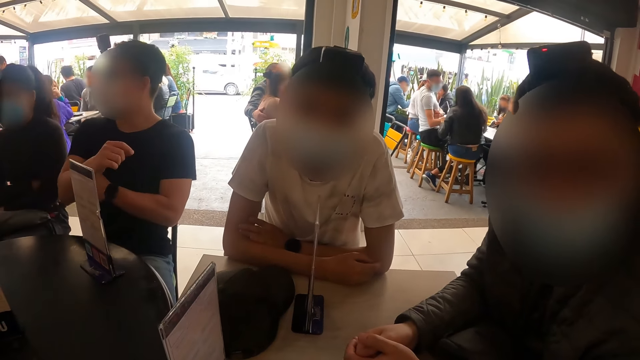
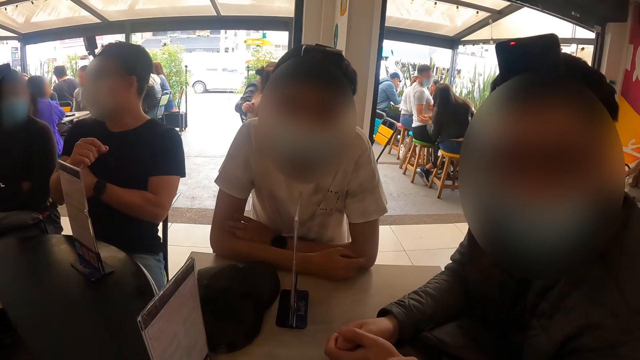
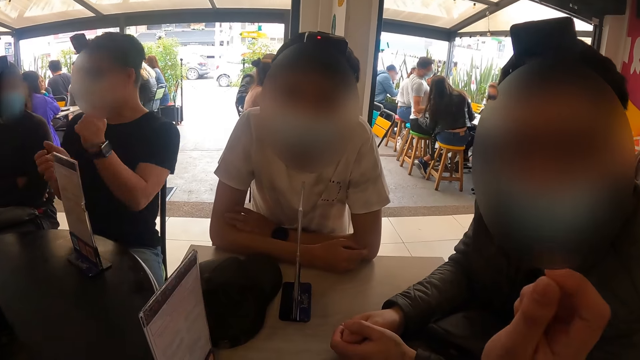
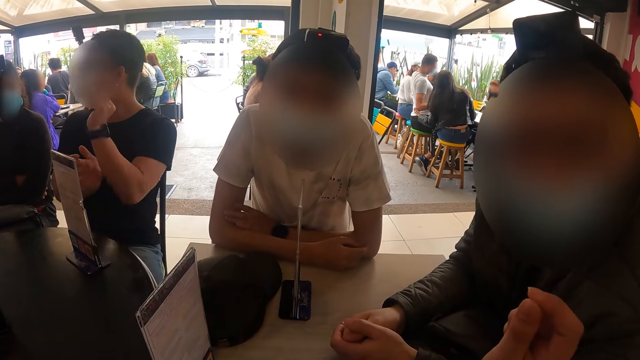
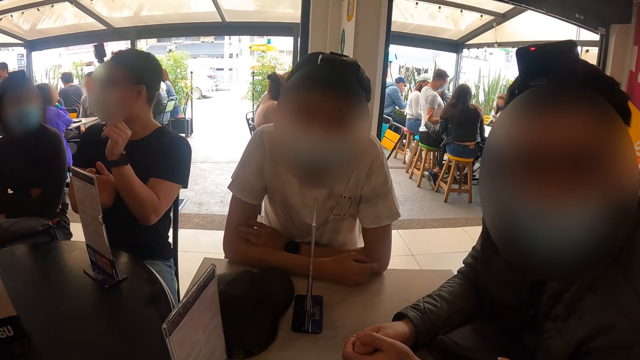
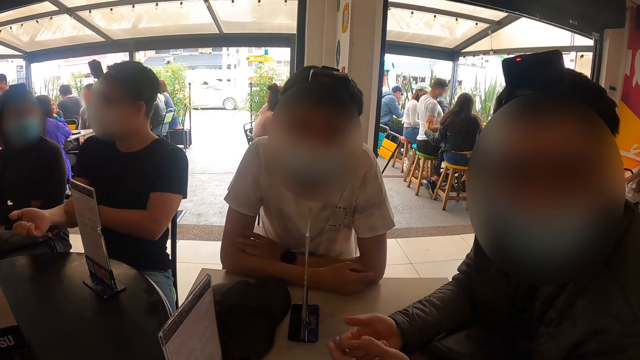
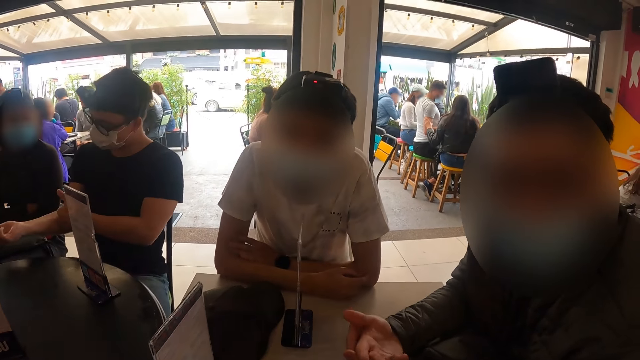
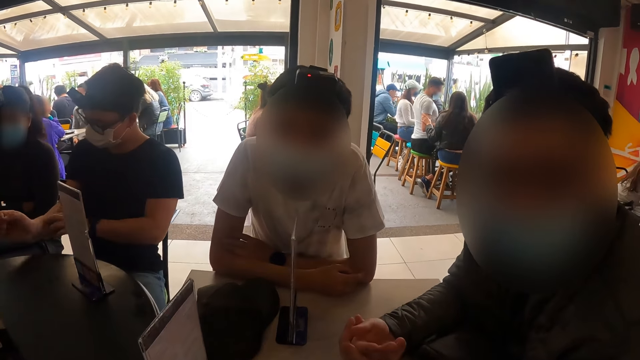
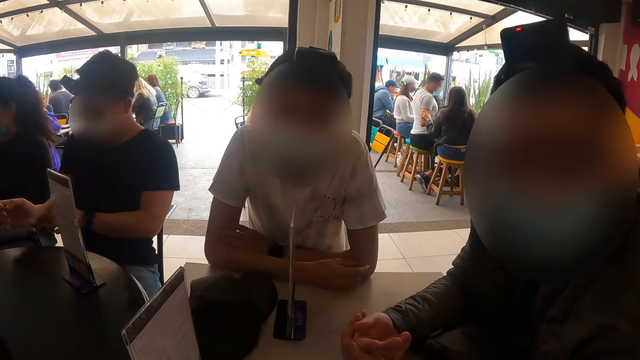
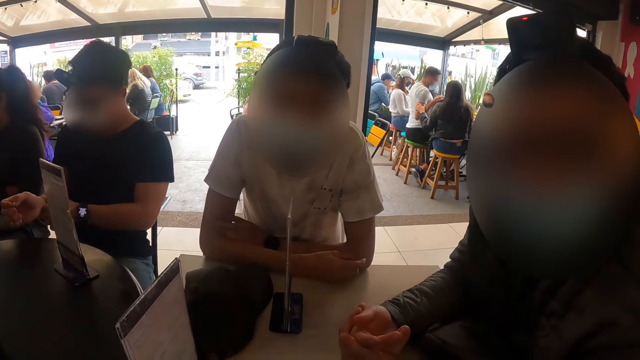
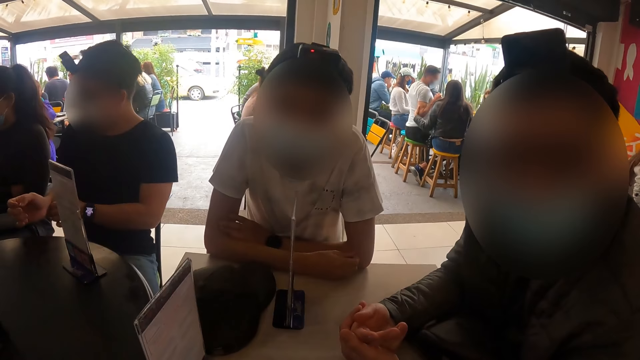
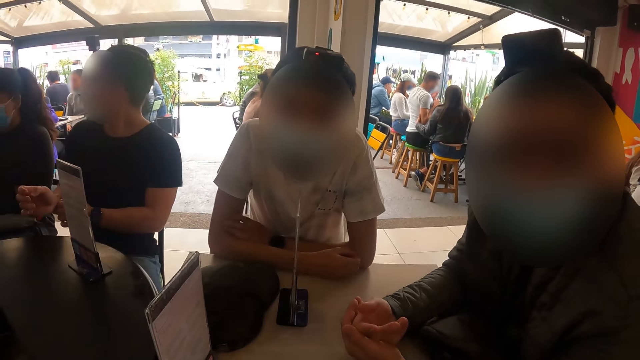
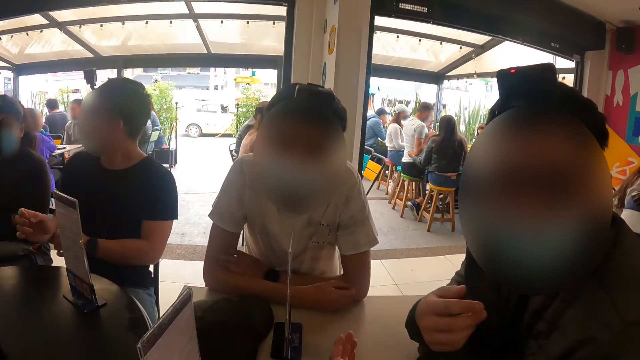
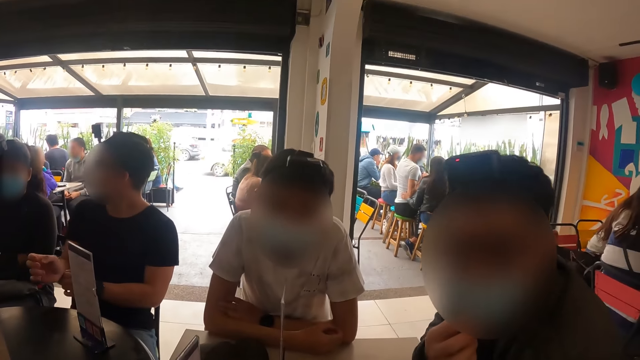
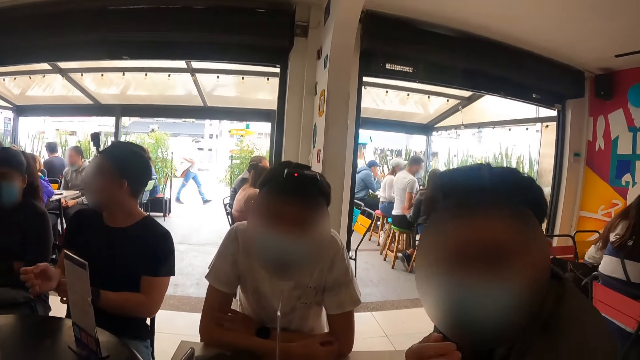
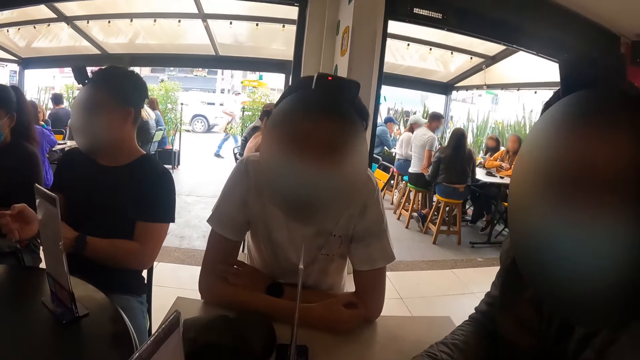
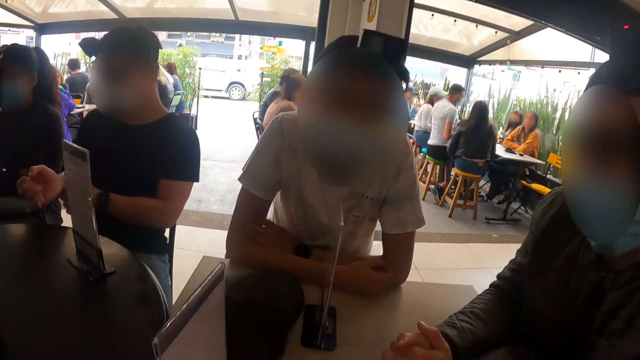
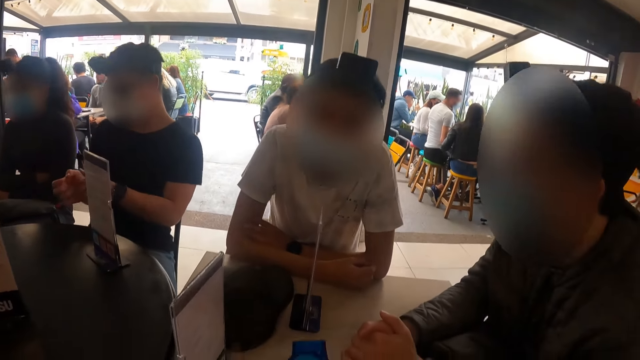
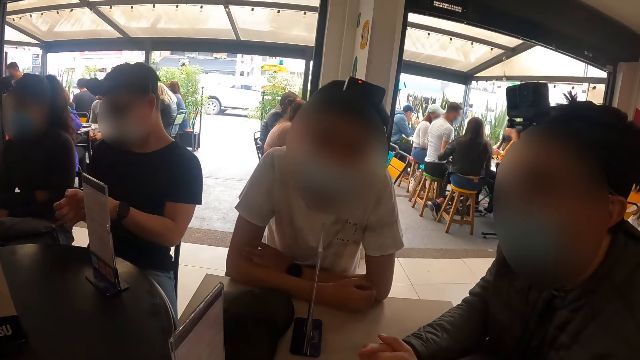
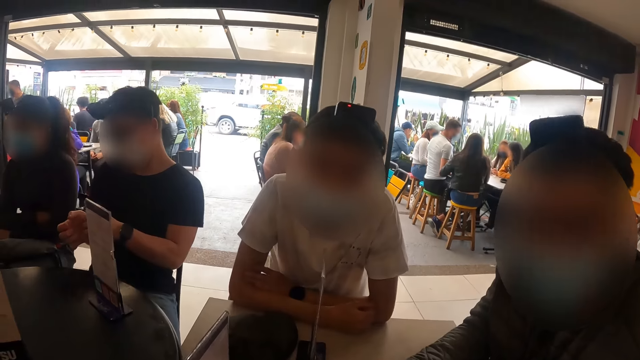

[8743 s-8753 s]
A man interacts with the group of people on the table. The man converses.

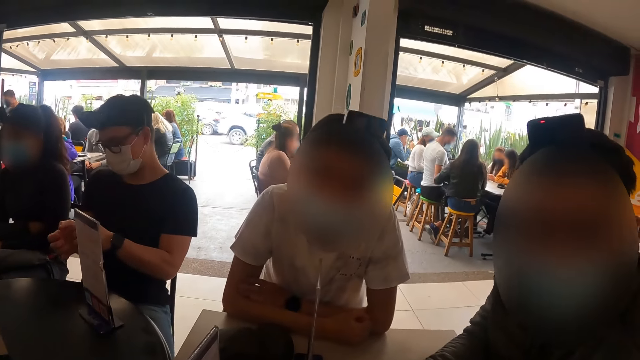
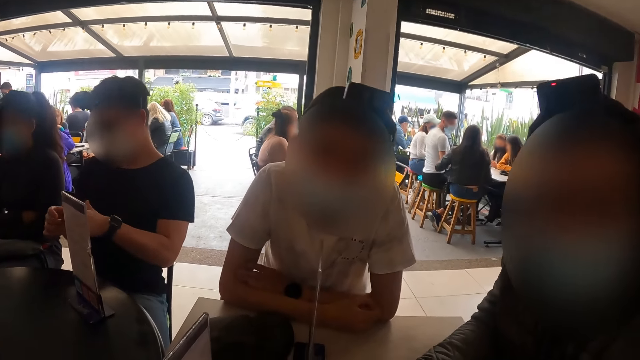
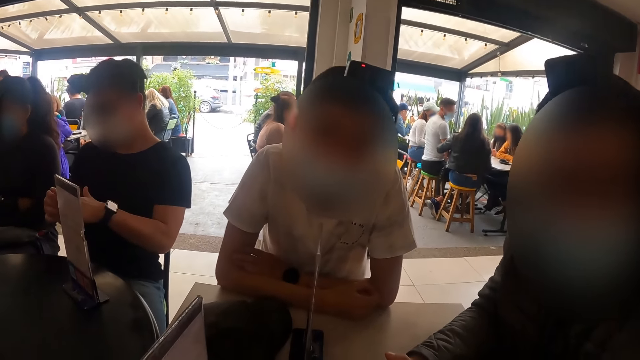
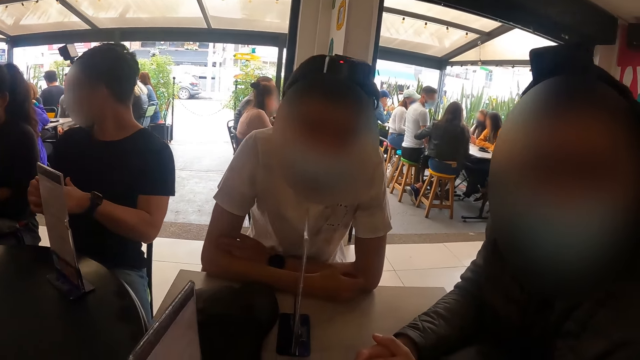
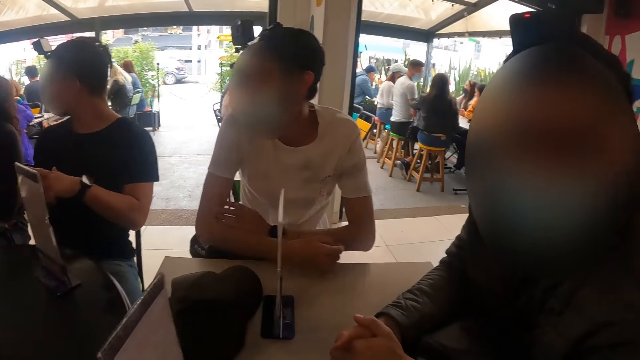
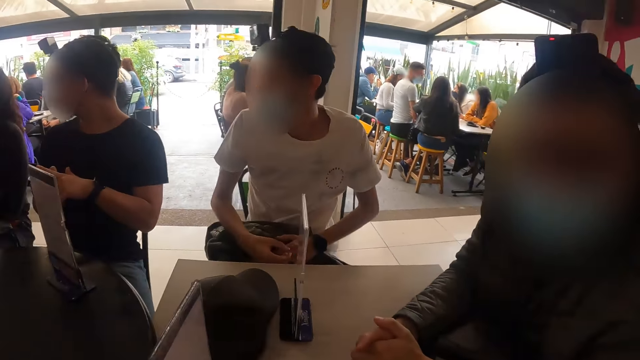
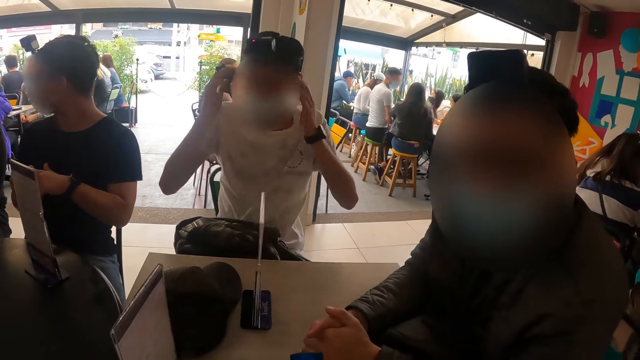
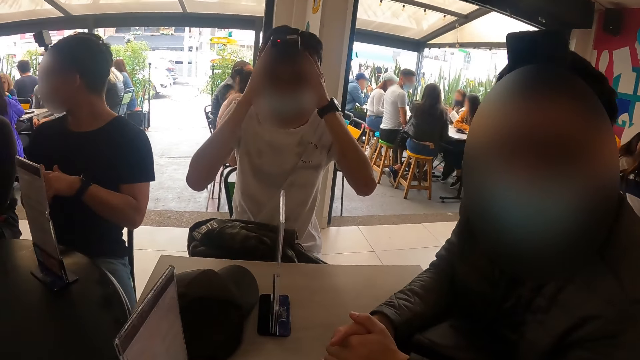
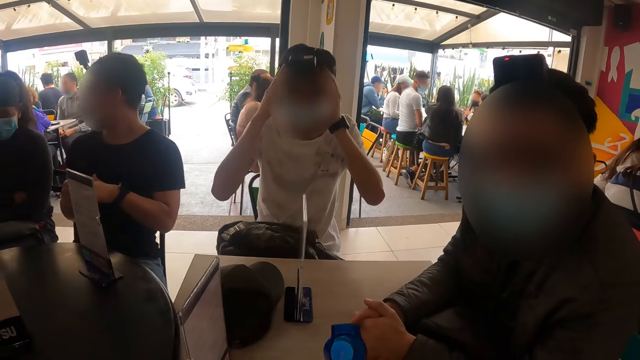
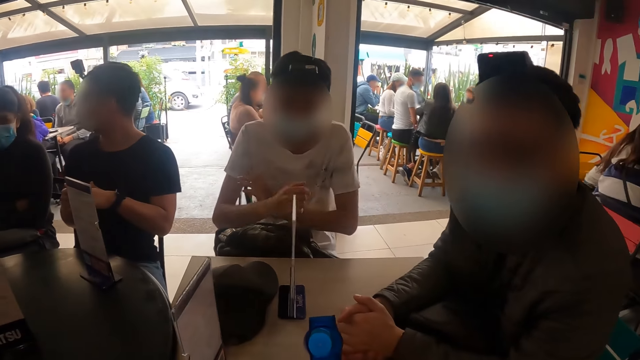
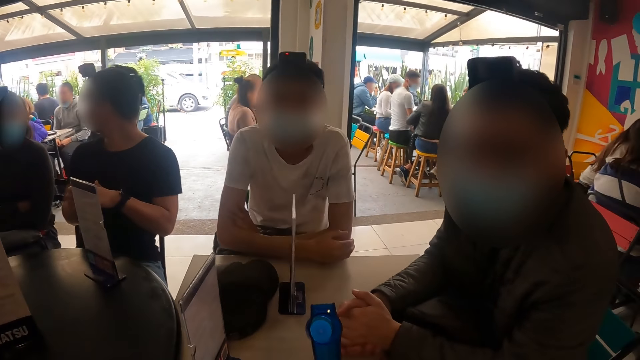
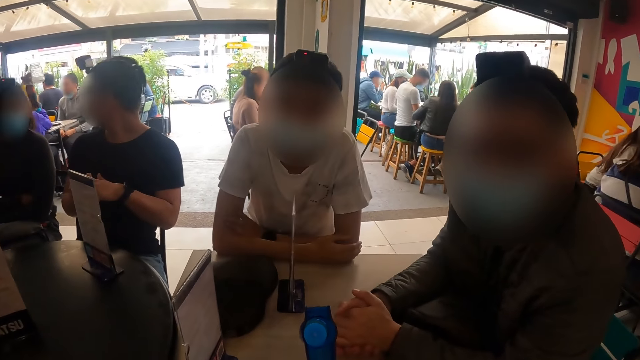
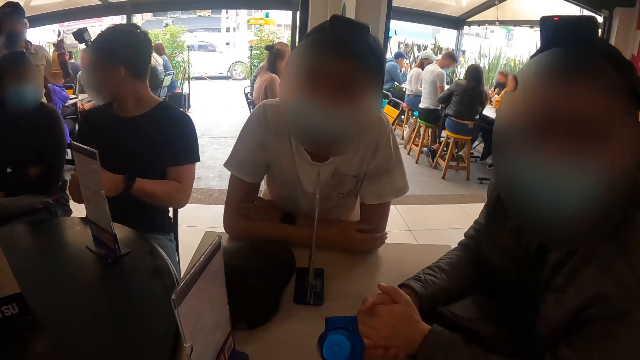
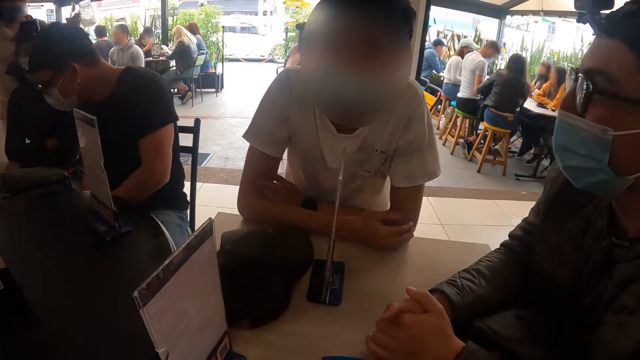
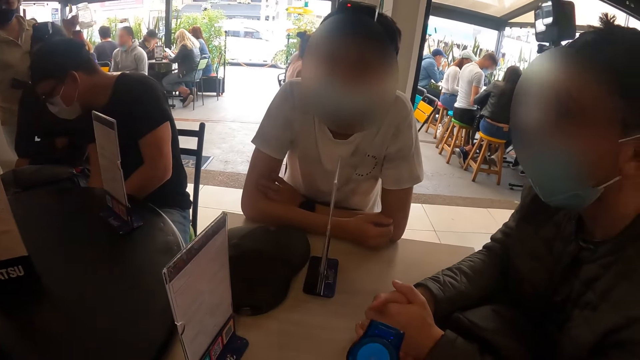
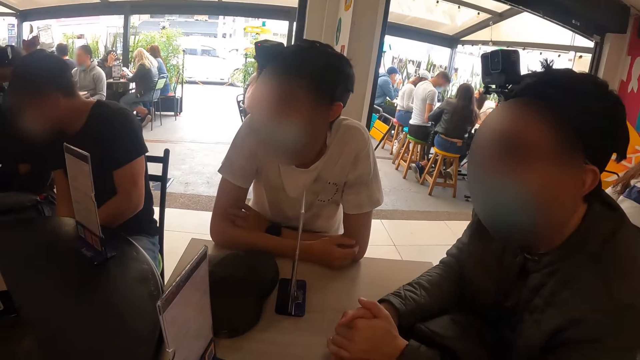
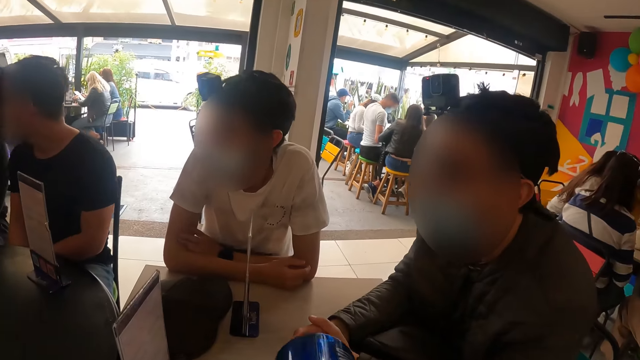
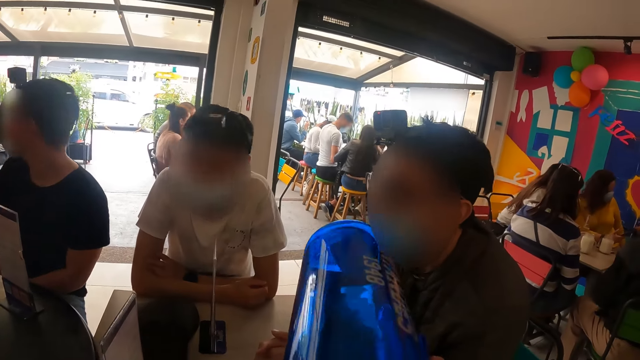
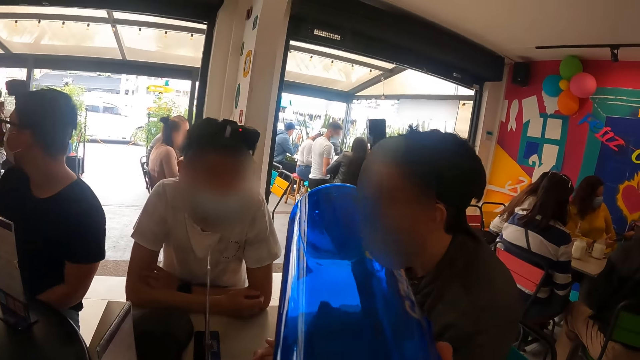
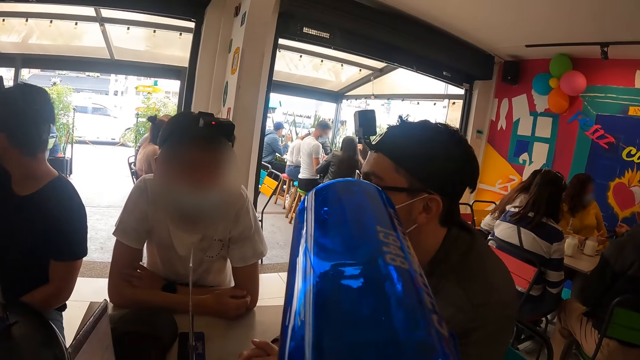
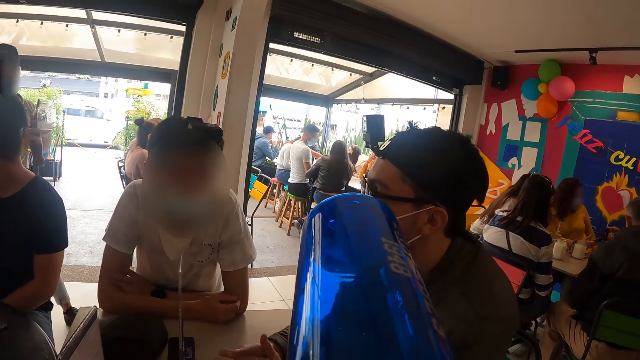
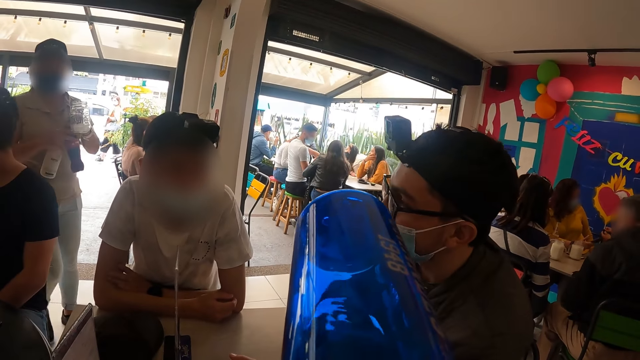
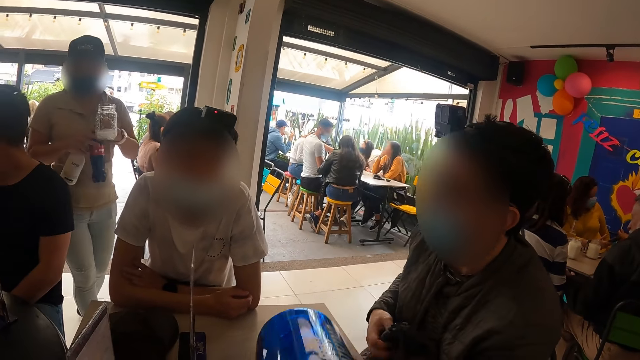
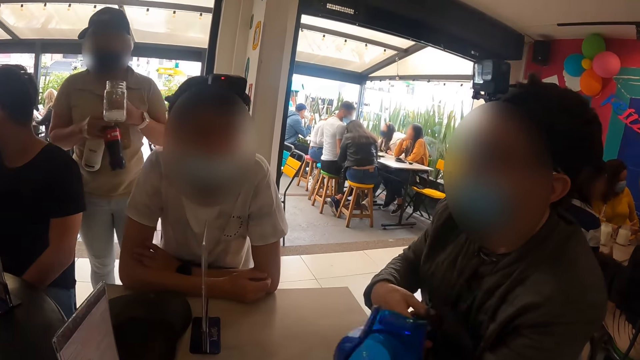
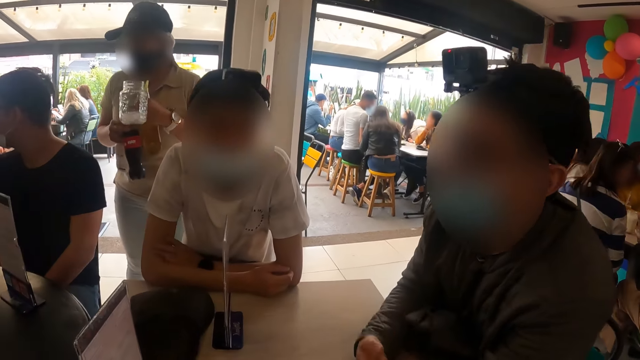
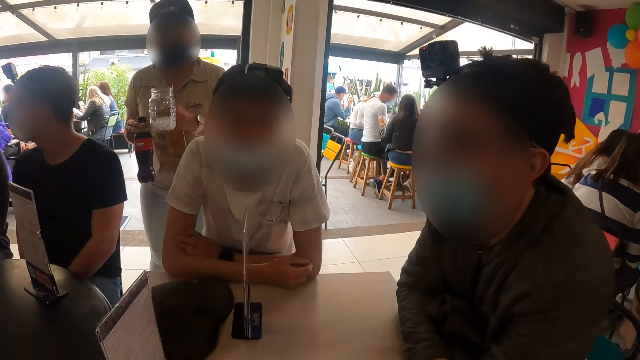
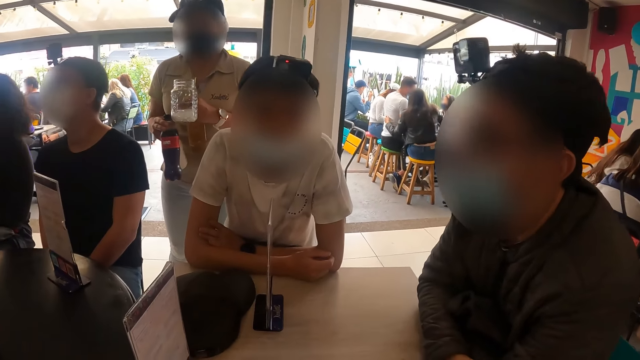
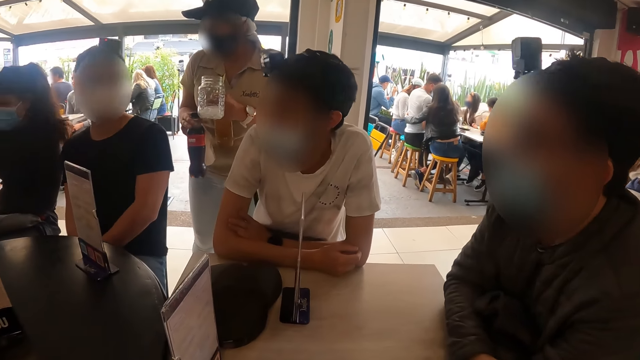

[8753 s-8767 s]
A man touches the camera on his head with both hands. The man places his hands on the table. The camera wearer drinks from a water bottle using his right hand. A waiter interacts with the people on the table.
